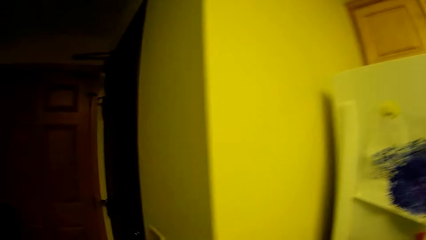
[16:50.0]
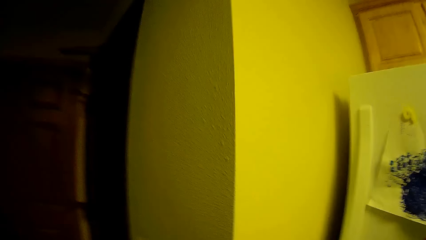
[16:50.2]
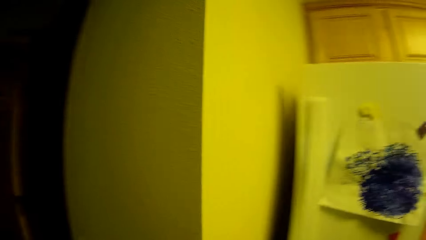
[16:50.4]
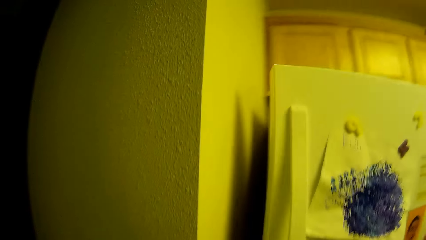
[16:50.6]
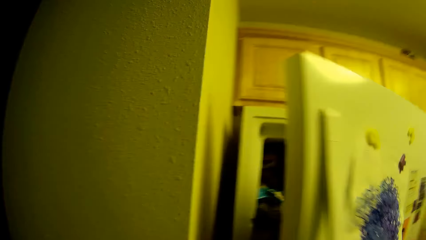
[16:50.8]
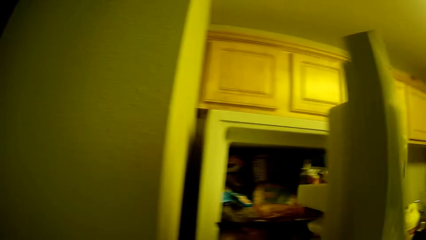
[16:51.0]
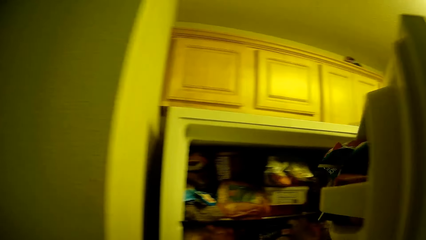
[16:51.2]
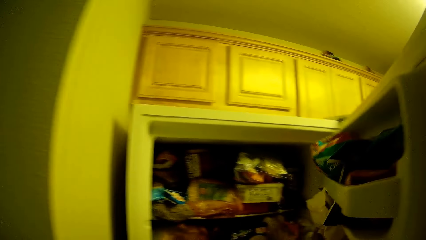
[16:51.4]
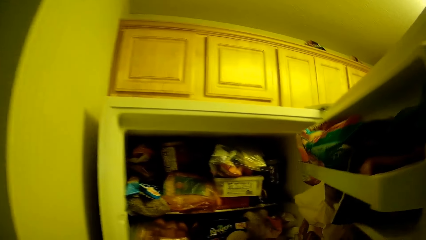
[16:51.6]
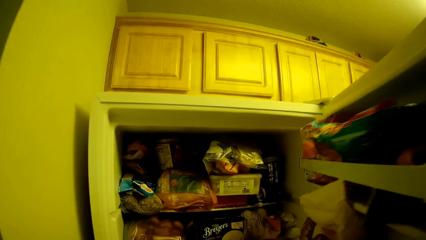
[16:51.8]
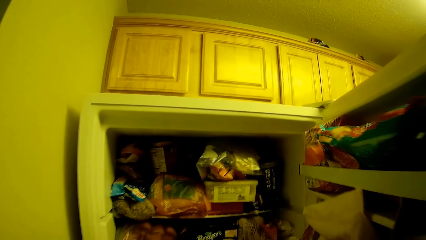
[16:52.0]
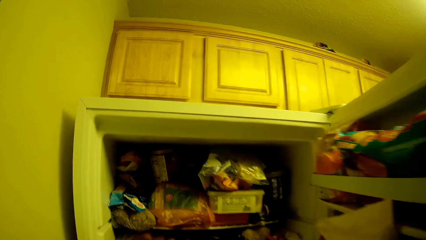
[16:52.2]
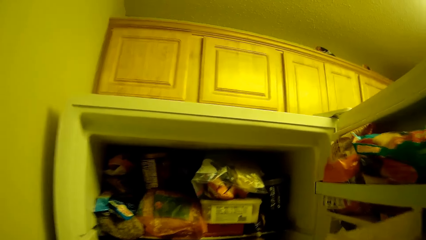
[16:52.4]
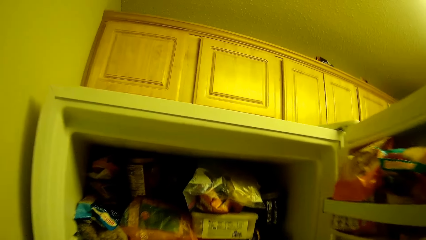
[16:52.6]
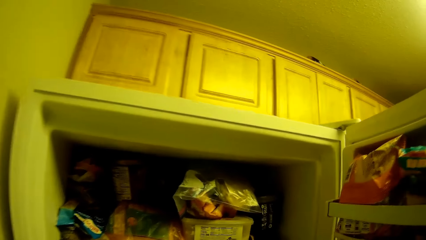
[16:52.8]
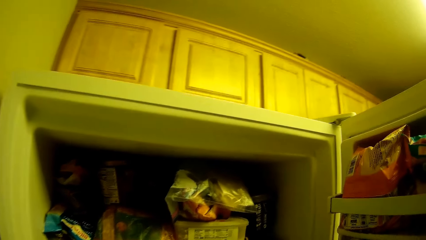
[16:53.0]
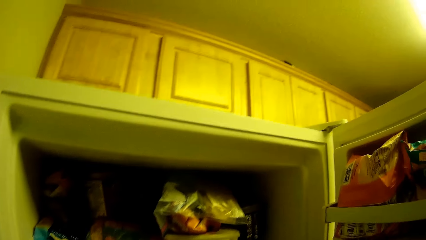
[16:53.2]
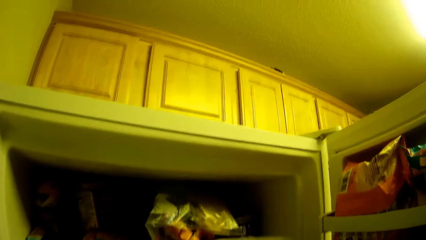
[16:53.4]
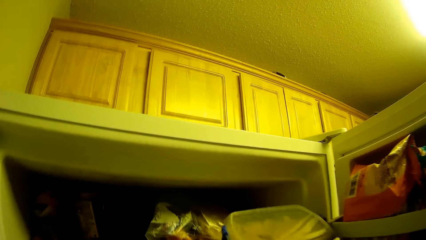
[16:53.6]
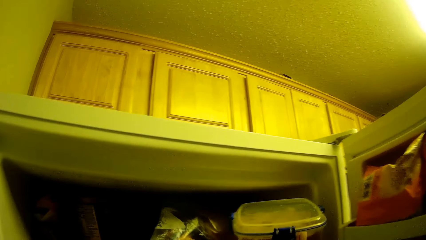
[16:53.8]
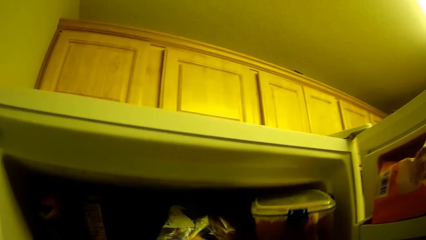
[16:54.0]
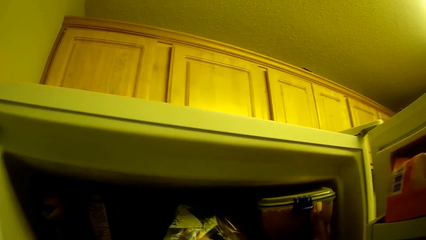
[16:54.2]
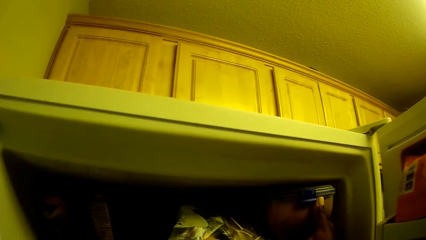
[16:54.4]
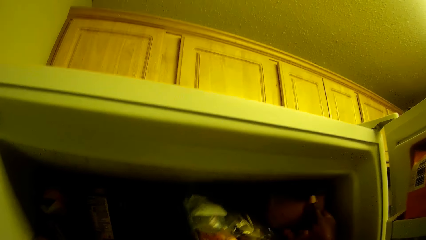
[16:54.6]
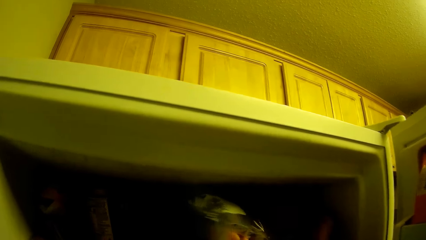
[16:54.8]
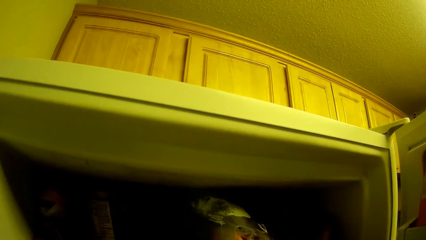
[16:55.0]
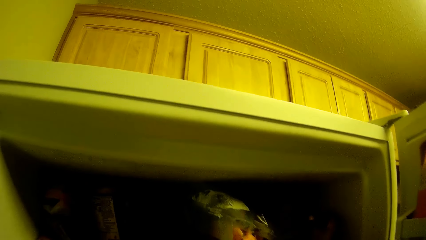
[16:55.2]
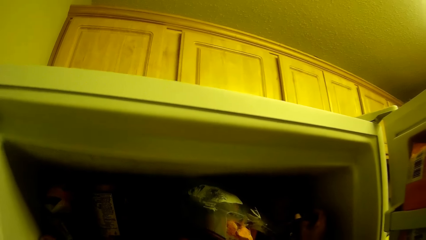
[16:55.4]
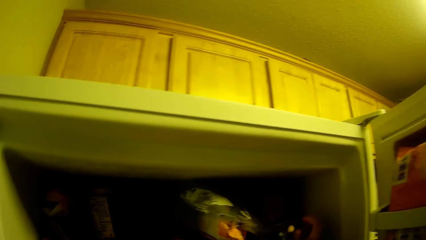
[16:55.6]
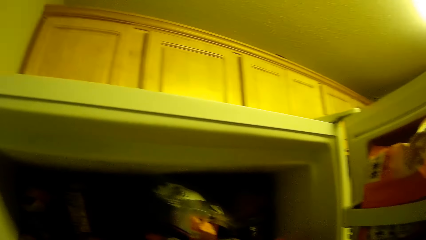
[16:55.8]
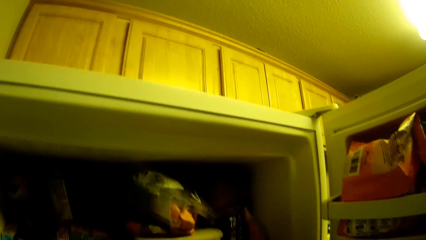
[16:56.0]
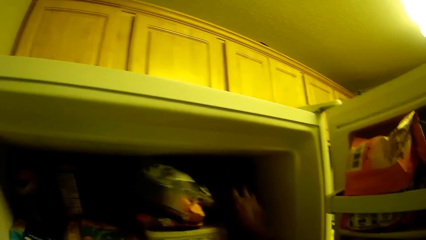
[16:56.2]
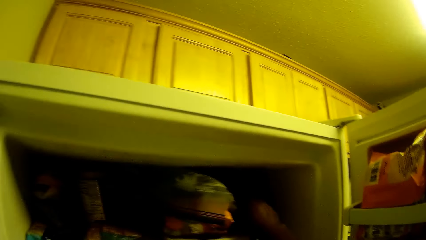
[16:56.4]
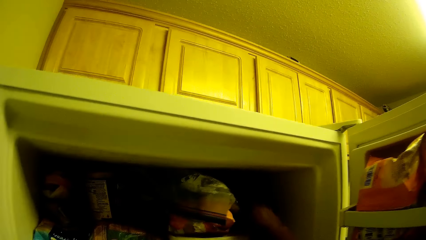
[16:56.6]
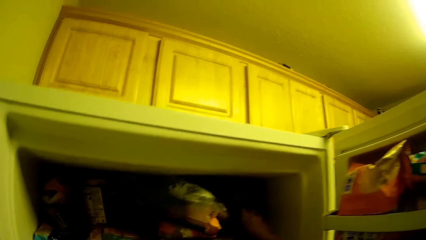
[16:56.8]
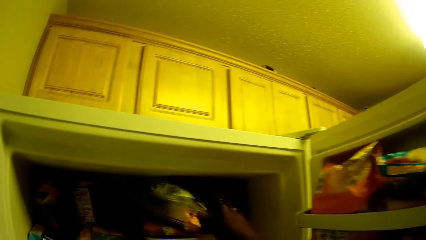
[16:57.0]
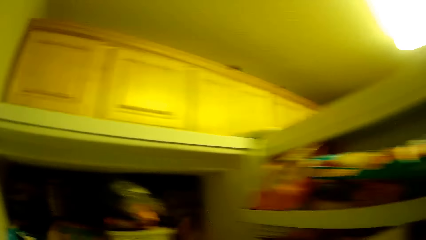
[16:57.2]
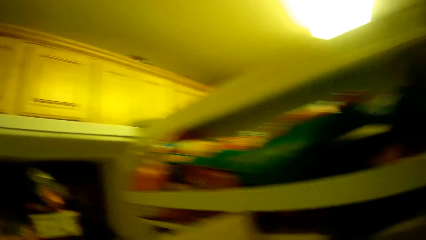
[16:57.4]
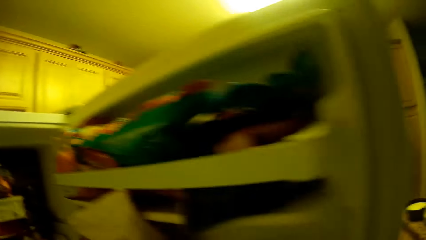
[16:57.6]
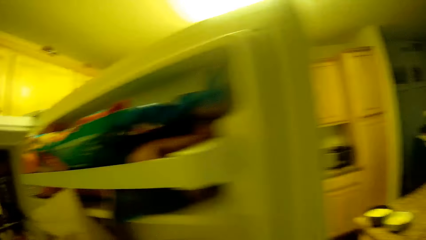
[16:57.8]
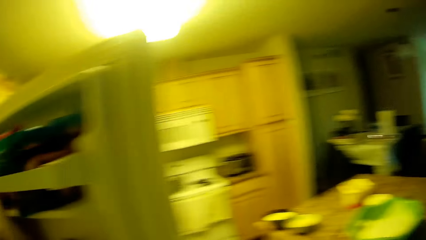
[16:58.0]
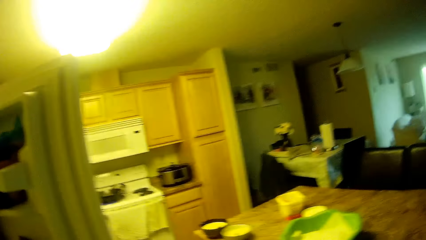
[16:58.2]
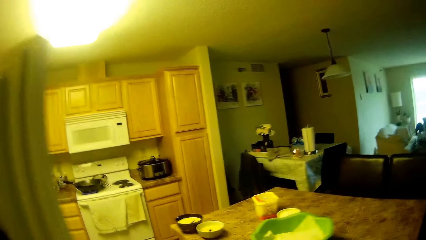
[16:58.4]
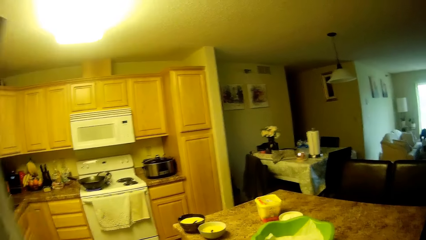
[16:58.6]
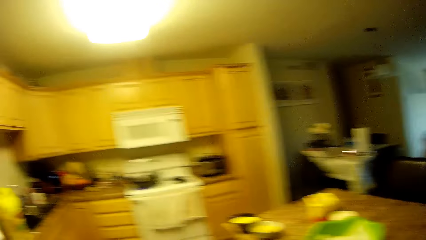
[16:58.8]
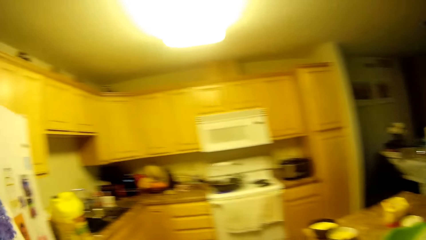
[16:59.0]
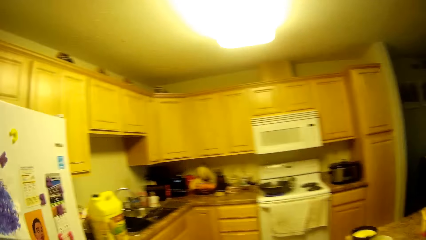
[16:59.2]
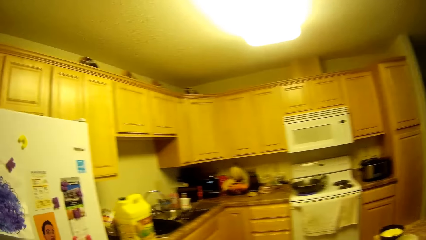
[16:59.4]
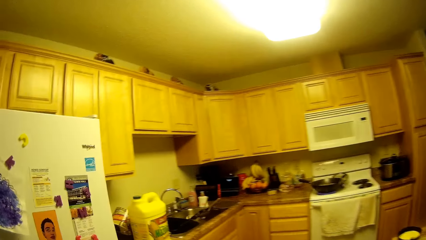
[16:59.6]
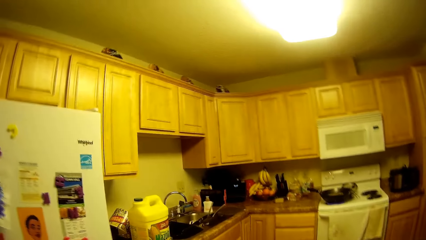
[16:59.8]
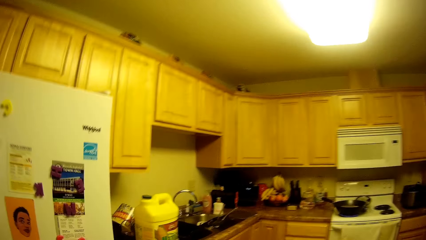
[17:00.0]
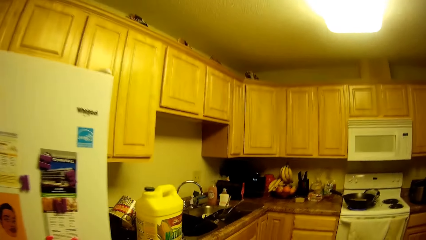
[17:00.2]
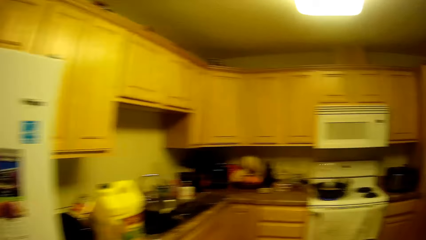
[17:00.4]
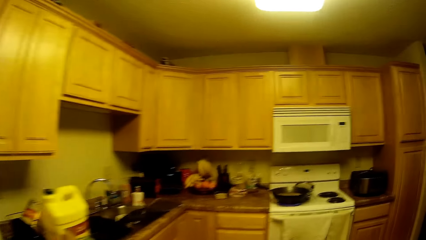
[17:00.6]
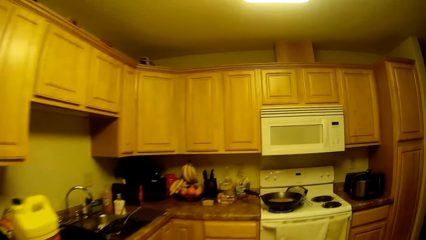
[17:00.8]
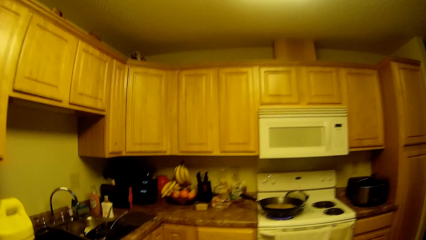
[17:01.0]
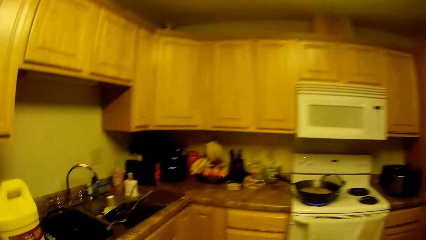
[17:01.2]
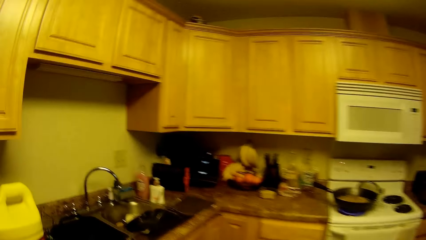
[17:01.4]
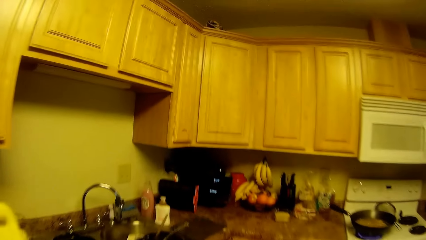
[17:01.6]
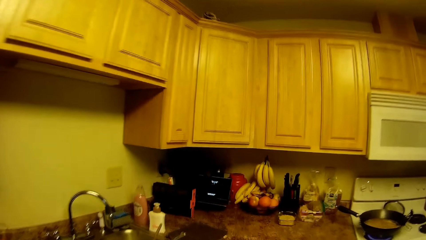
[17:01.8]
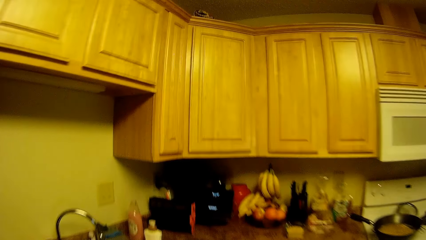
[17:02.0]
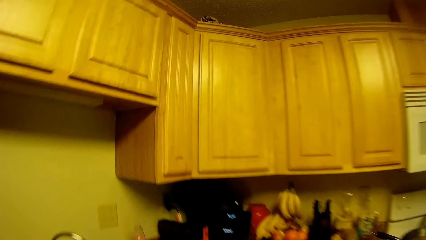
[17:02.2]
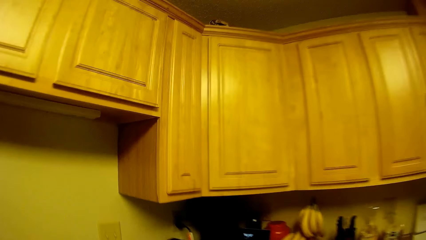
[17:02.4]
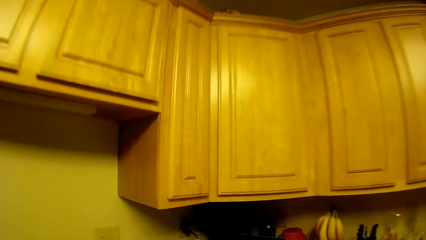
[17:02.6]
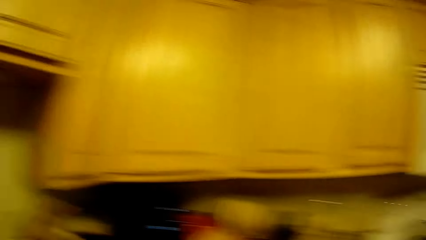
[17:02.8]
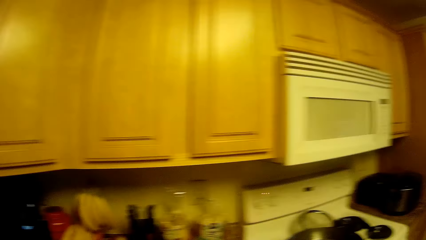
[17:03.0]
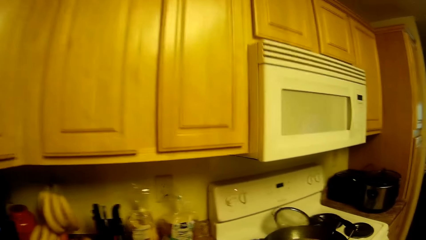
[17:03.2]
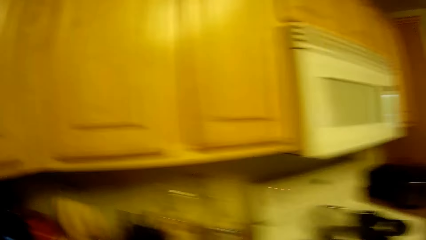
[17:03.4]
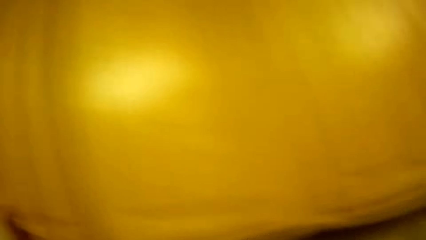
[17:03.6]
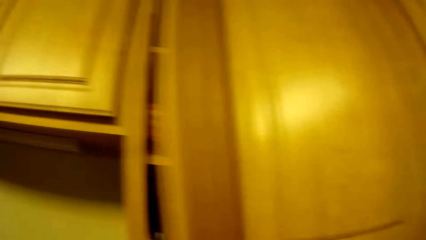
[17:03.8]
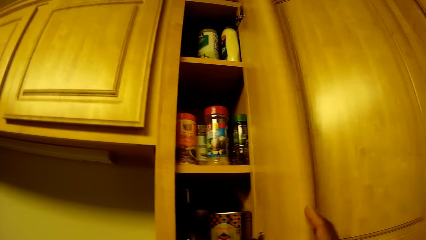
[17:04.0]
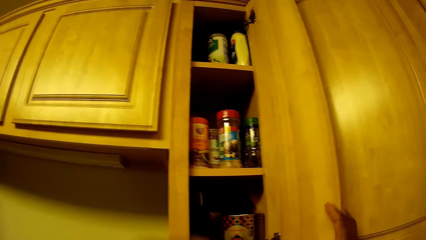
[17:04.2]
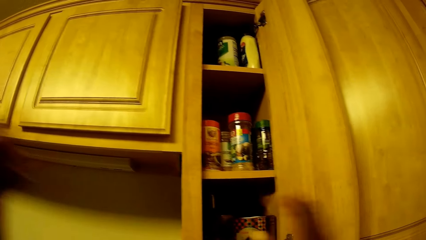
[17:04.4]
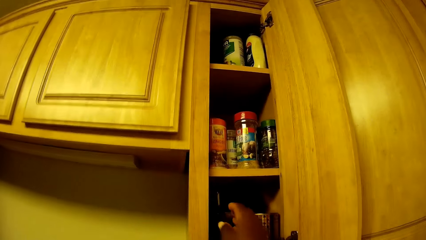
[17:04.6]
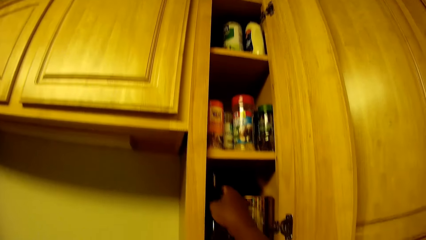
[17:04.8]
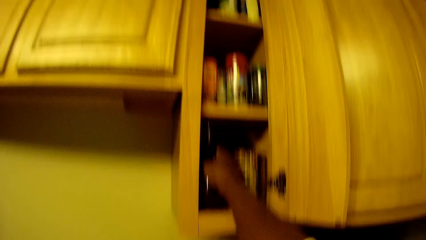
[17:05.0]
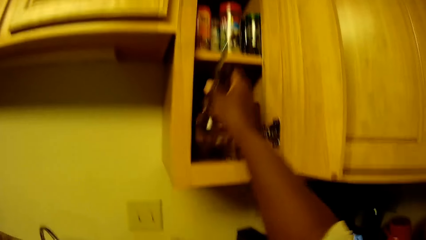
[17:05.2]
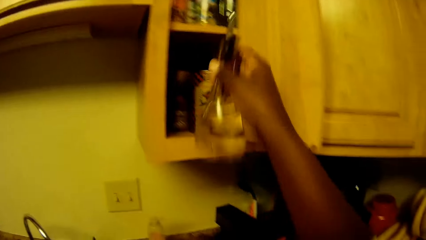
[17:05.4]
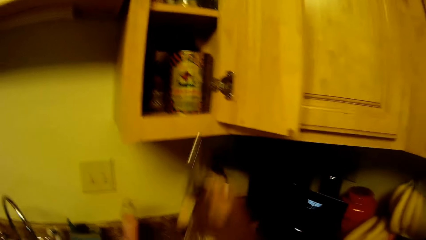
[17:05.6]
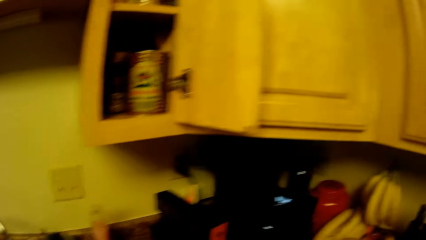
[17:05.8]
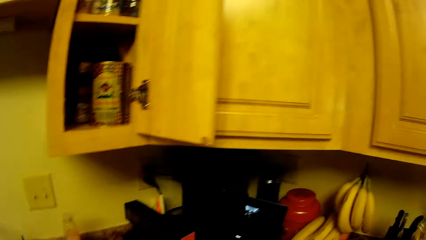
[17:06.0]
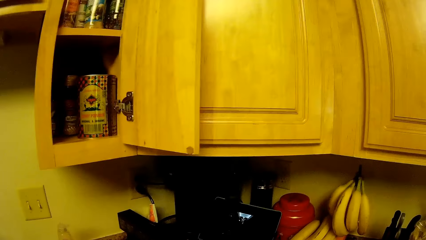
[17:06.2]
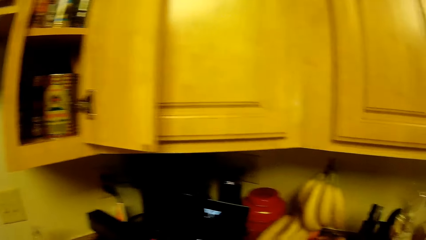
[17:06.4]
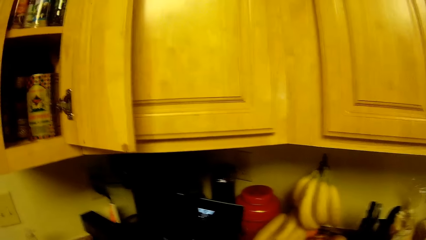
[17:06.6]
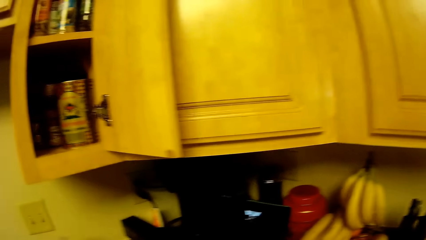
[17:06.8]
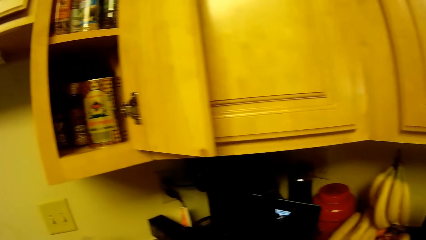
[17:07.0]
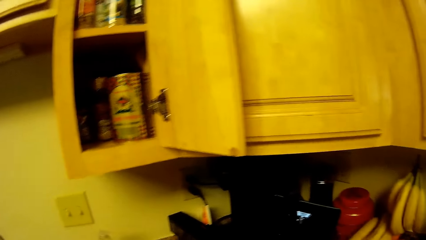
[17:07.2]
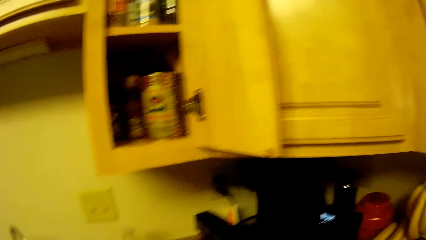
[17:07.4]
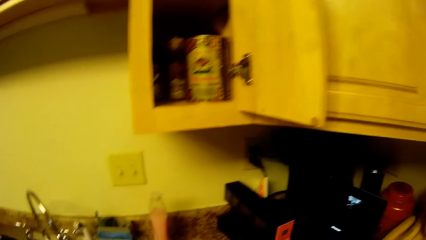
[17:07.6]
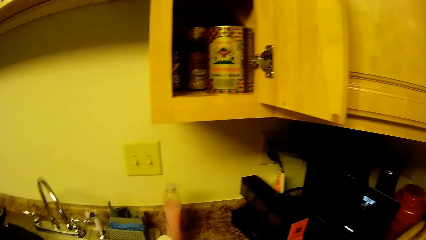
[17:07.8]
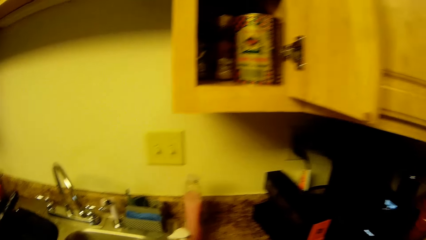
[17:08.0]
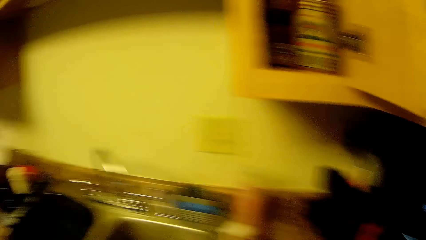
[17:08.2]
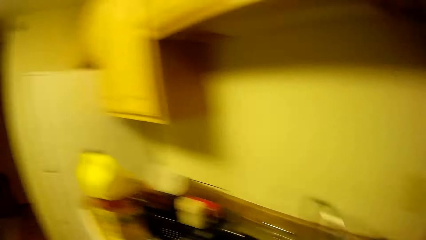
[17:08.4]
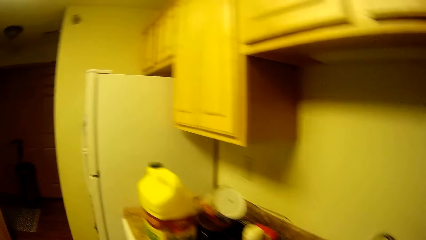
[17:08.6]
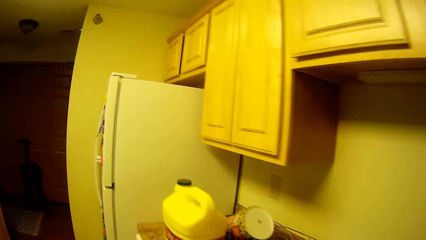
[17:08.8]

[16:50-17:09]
The camera wearer opens the door of the freezer with her right hand. She puts a plastic plate into the freezer with her left hand. She closes the door of the freezer with her right hand. She opens a cabinet door with her left hand and holds the cabinet door with her right hand. She removes a bottle of oil from the cabinet.
